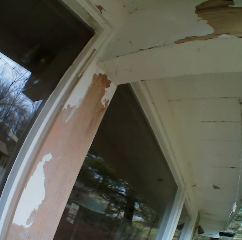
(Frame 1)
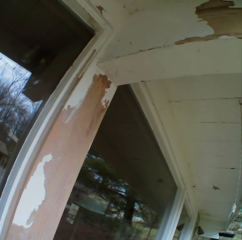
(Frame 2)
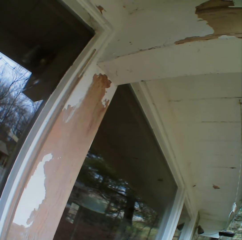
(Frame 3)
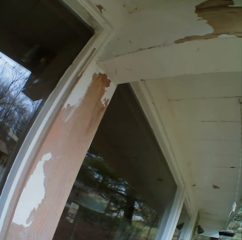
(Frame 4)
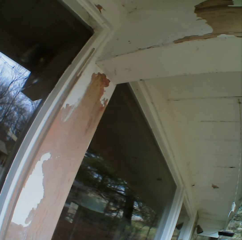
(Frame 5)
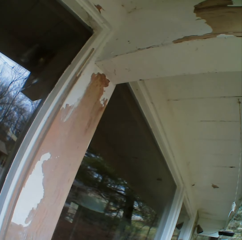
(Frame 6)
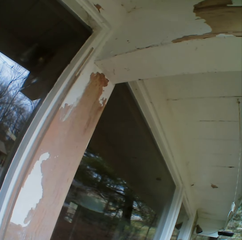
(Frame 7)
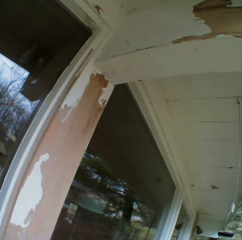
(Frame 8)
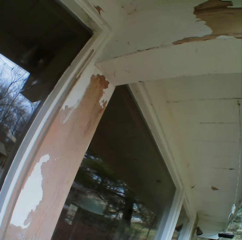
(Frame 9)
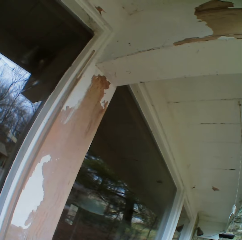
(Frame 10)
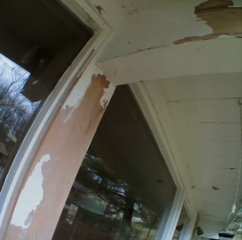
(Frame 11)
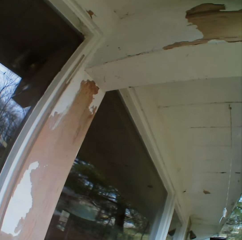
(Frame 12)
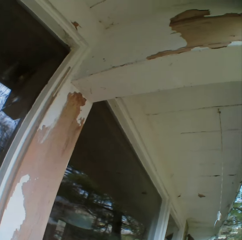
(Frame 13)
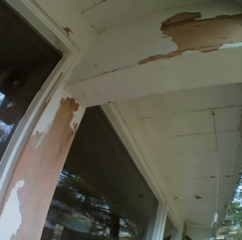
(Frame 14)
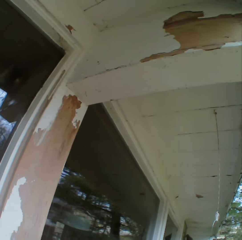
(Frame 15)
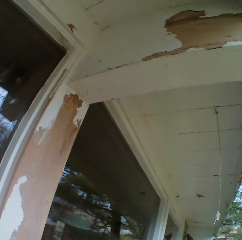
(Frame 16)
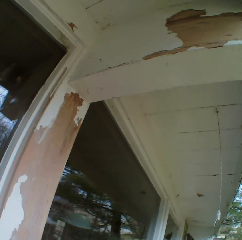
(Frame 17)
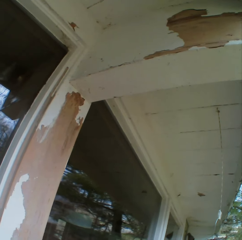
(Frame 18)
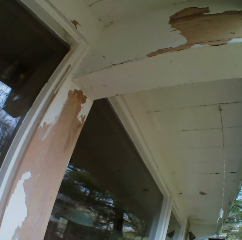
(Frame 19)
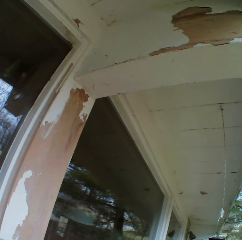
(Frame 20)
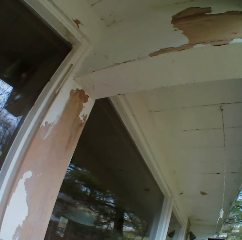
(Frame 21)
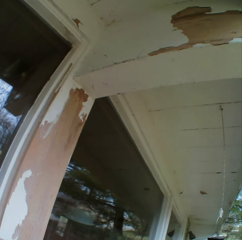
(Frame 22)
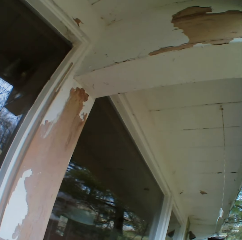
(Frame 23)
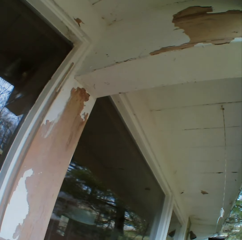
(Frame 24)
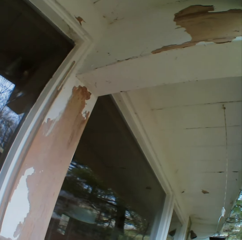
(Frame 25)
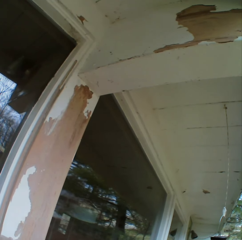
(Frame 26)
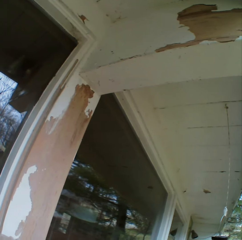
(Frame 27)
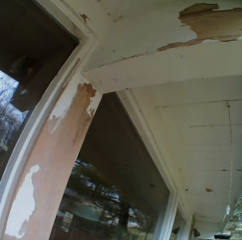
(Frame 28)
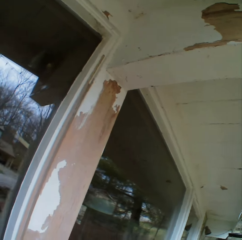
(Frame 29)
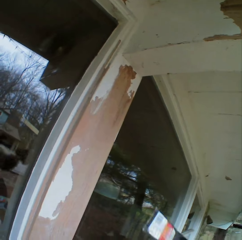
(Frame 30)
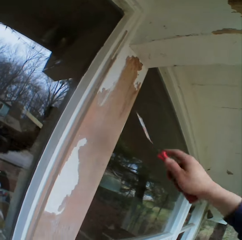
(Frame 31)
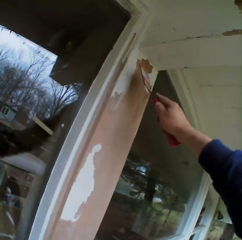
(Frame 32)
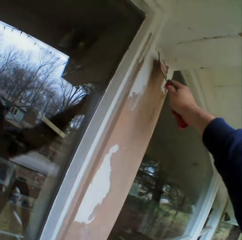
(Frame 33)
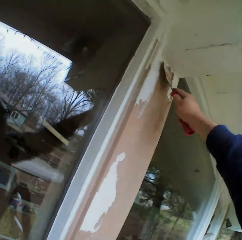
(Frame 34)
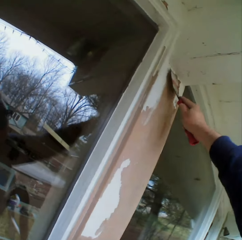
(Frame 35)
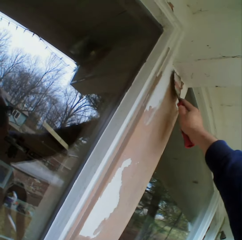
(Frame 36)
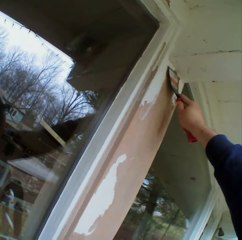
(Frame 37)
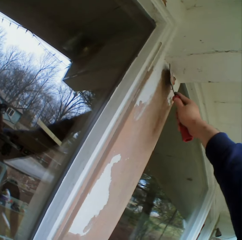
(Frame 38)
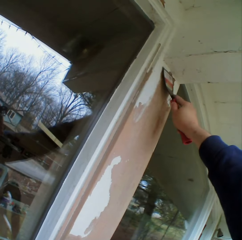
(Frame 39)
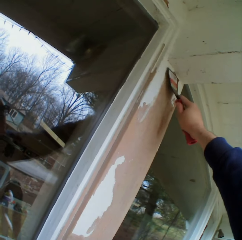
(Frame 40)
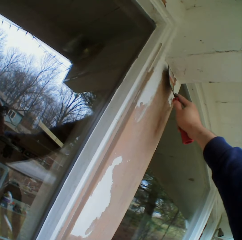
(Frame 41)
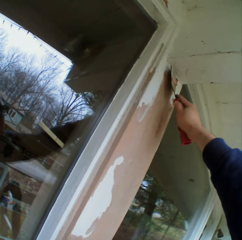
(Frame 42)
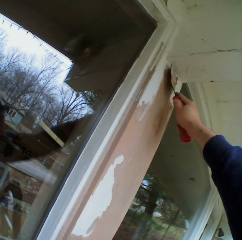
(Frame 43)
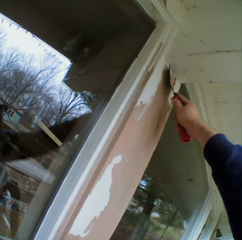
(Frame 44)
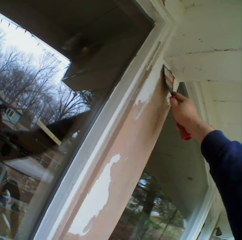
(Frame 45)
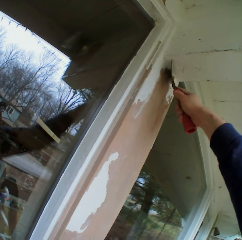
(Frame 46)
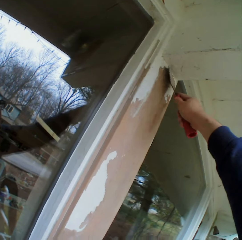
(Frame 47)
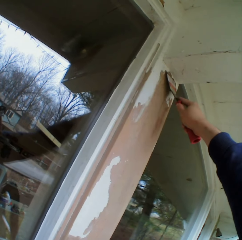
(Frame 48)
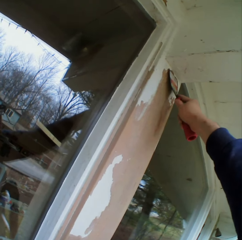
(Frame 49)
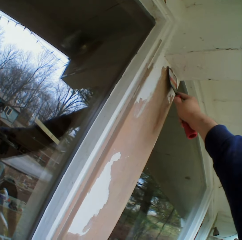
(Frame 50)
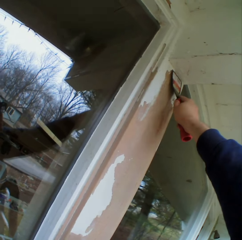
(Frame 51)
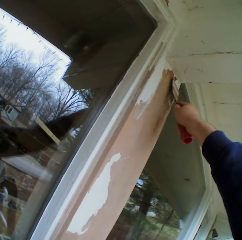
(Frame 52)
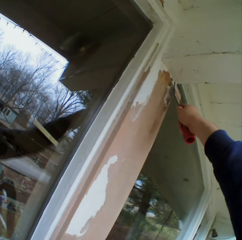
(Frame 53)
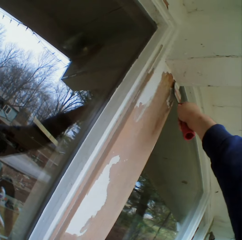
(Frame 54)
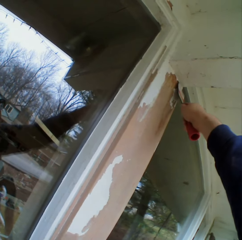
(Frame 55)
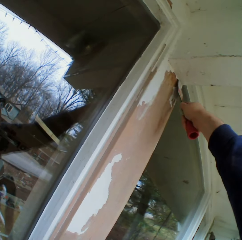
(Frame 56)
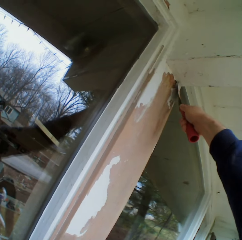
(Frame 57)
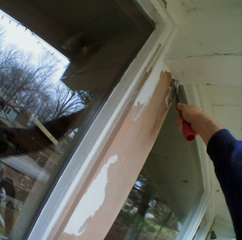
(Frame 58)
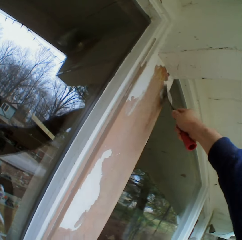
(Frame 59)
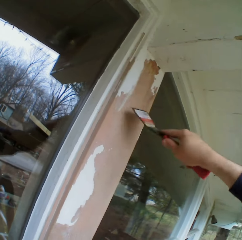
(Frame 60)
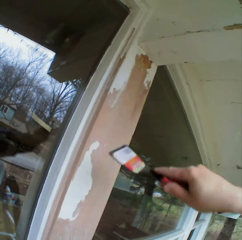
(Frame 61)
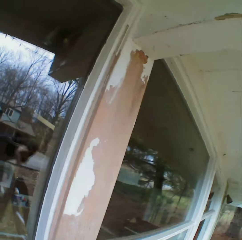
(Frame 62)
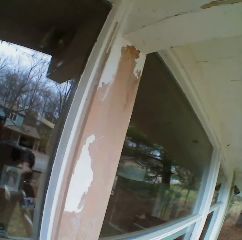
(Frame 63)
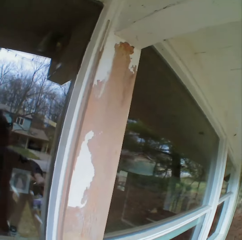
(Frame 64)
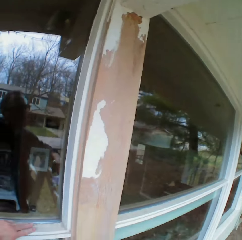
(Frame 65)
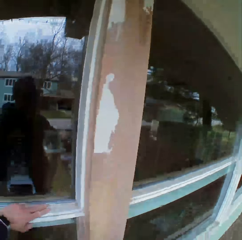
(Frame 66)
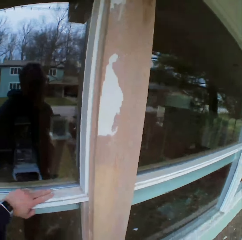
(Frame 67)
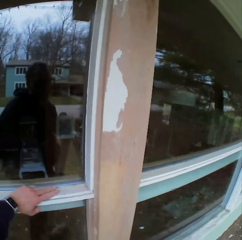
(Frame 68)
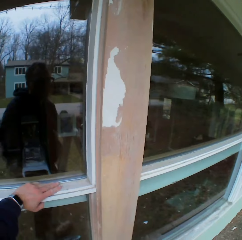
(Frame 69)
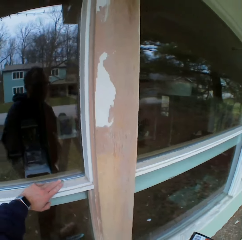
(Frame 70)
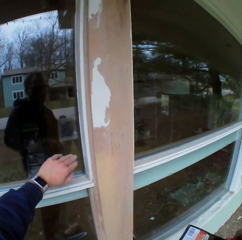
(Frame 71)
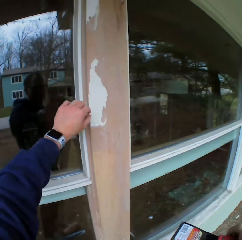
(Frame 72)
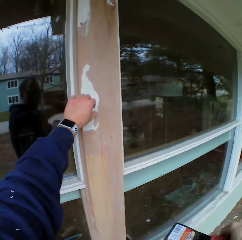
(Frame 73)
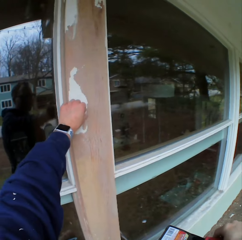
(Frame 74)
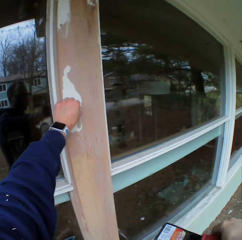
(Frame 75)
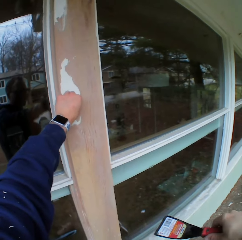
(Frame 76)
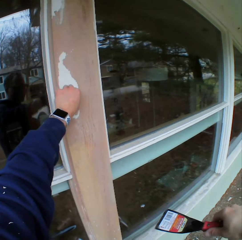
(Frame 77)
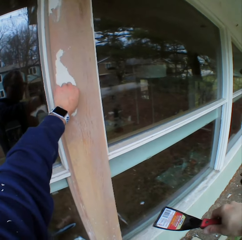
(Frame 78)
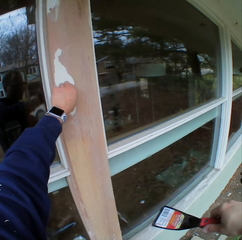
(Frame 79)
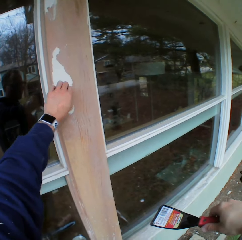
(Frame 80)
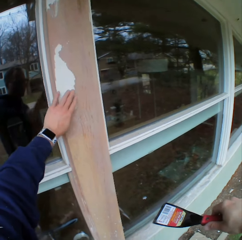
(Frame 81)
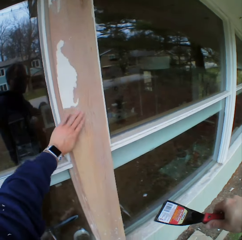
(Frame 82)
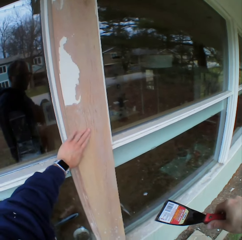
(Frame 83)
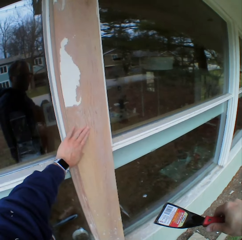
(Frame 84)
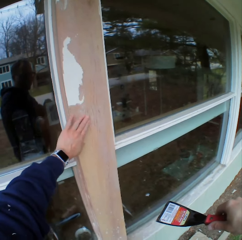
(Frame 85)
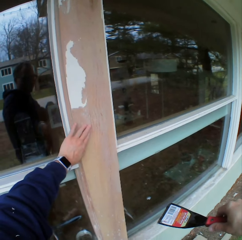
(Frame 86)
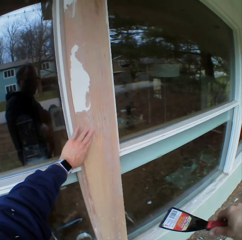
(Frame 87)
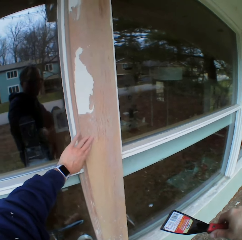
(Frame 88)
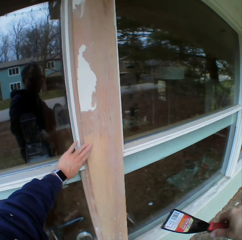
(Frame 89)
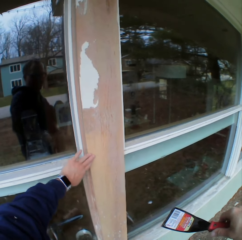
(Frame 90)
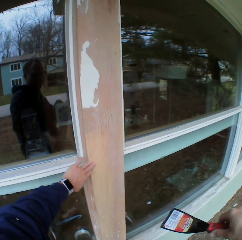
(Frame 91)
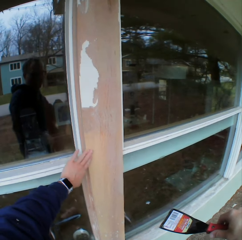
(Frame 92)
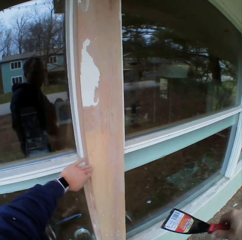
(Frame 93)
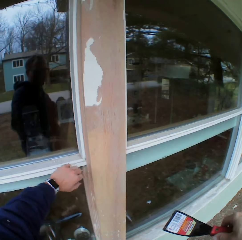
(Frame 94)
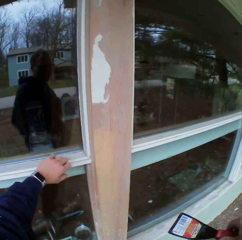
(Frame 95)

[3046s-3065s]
The camera wearer removes the paints on the wooden bar with a chisel. He stares at the paints on the wooden bar. He removes the paints on the wooden bar with his hand. He wipes the wooden bar with his hand.

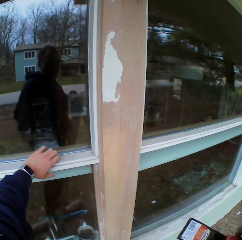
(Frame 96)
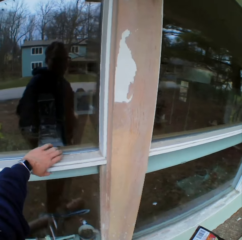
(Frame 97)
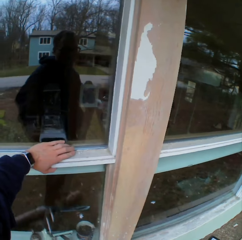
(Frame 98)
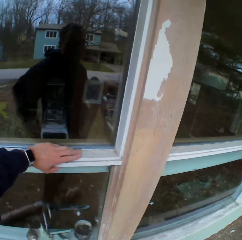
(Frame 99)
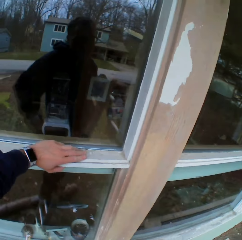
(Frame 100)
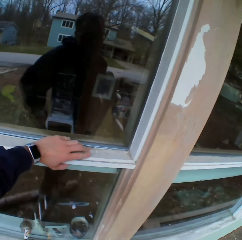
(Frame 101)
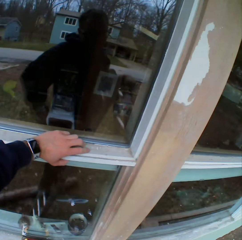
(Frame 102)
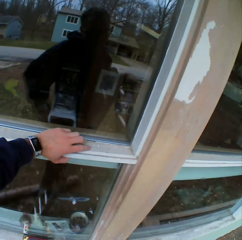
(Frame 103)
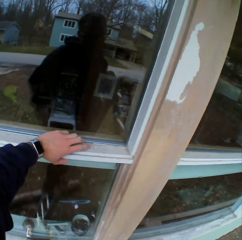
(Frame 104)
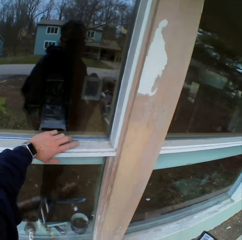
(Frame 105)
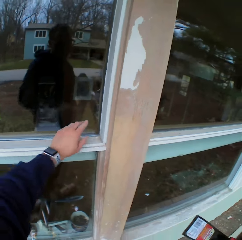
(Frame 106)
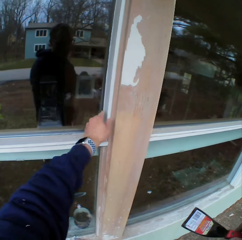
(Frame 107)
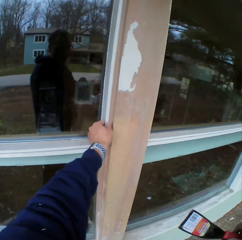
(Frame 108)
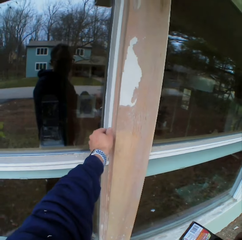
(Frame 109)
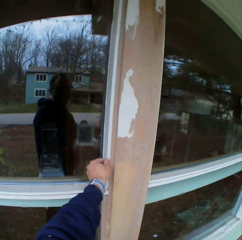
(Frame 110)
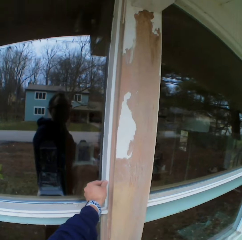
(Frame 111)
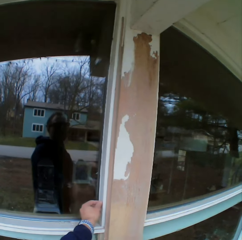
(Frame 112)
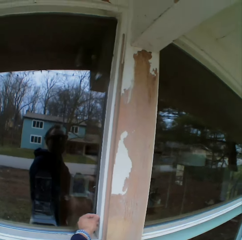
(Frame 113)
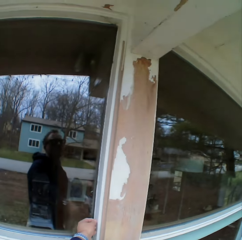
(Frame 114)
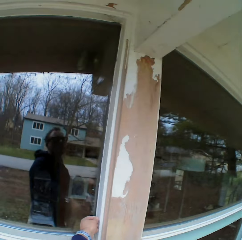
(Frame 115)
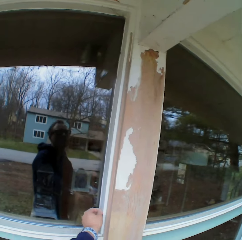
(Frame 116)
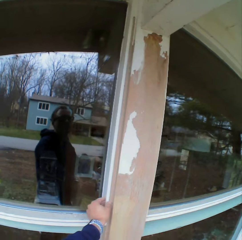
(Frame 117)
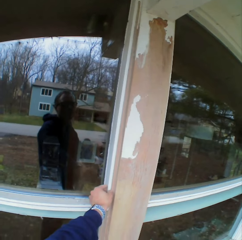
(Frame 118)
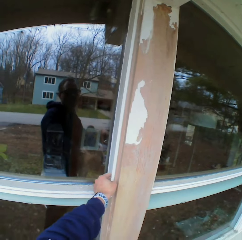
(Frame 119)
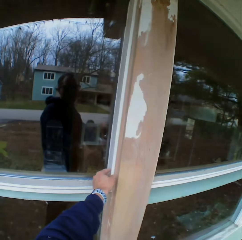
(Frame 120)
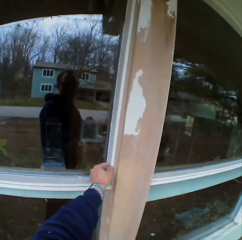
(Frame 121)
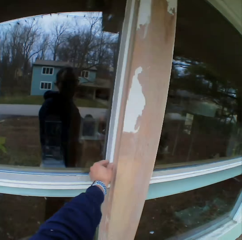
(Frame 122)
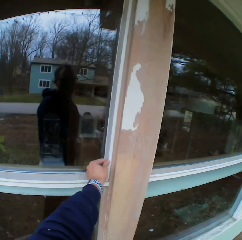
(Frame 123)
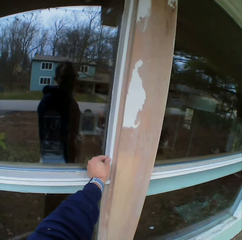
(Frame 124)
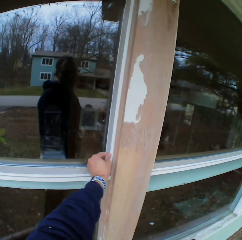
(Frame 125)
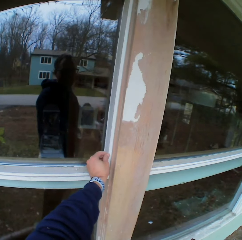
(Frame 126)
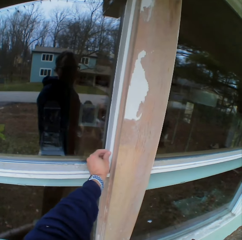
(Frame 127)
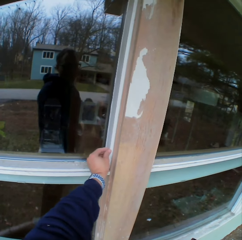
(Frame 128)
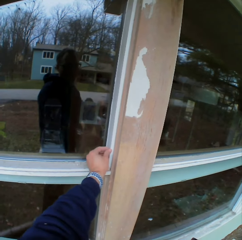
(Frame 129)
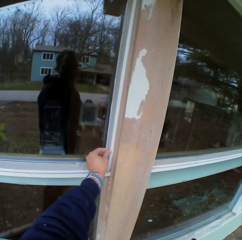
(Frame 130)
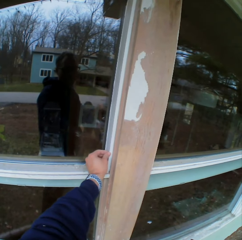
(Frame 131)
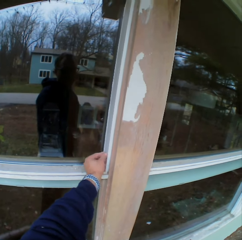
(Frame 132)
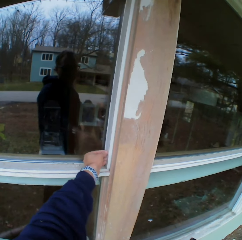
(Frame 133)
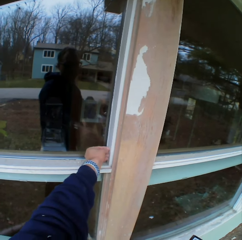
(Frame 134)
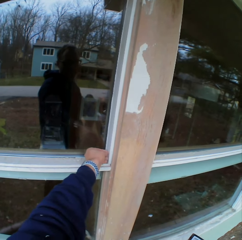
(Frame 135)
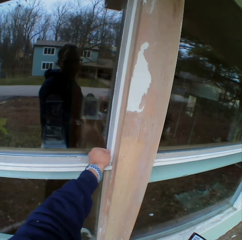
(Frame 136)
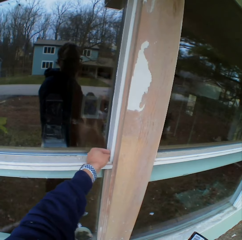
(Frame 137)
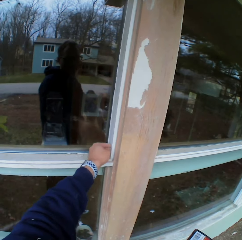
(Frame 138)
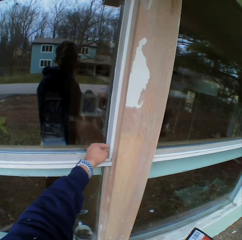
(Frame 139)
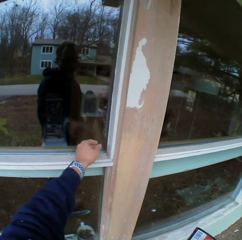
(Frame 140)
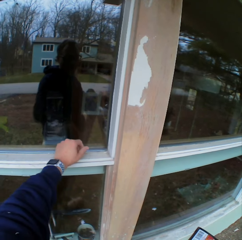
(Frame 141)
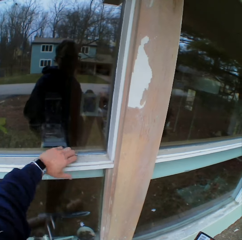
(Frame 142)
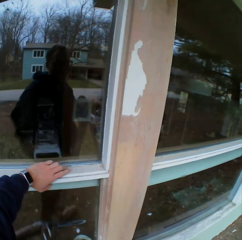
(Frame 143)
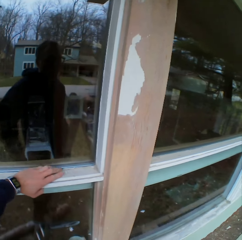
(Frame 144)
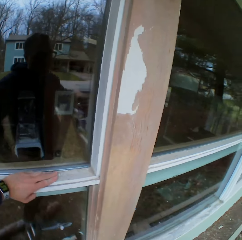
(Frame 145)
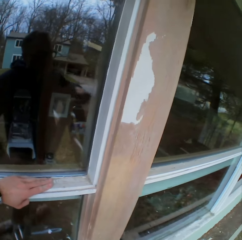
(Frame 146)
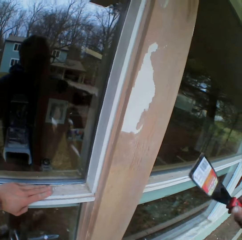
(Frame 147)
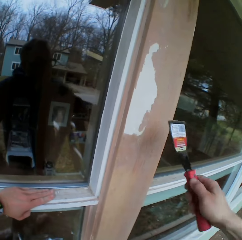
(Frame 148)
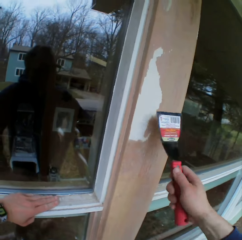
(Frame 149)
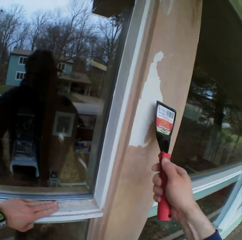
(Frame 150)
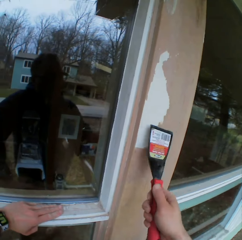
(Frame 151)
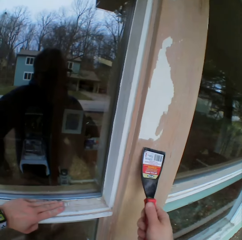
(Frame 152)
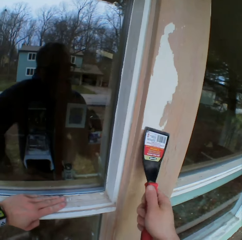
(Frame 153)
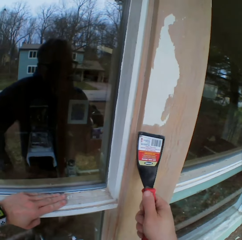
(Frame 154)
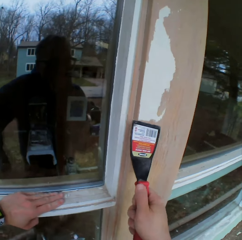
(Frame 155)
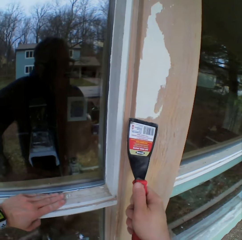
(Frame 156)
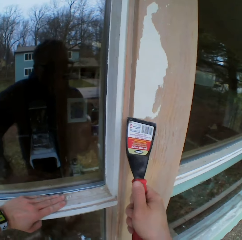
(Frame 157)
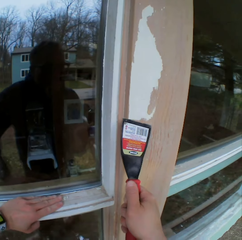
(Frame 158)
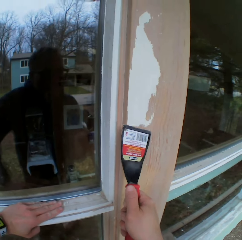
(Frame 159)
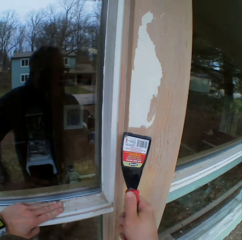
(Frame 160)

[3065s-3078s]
The camera wearer stares at the paints on the wooden bar. They touch the frame. They remove the paints on the wooden bar with a chisel.
